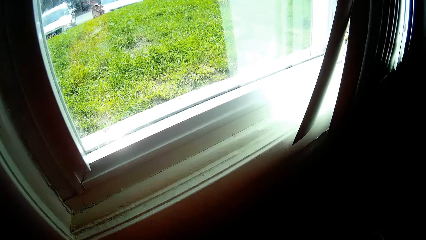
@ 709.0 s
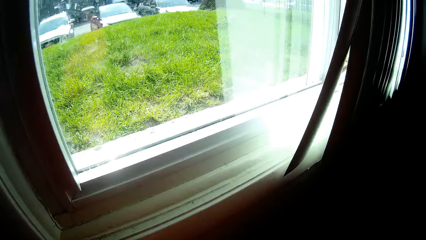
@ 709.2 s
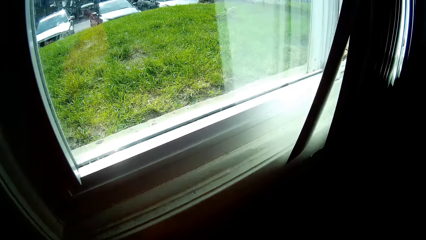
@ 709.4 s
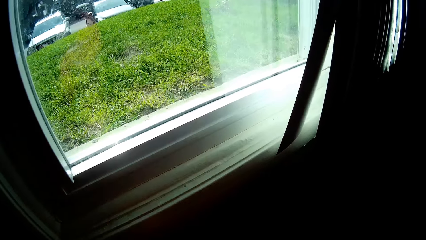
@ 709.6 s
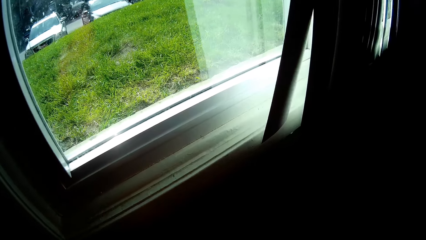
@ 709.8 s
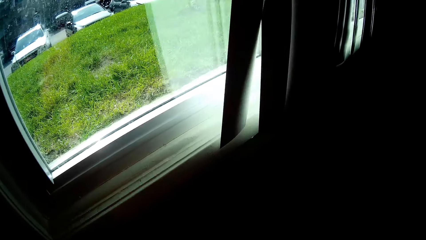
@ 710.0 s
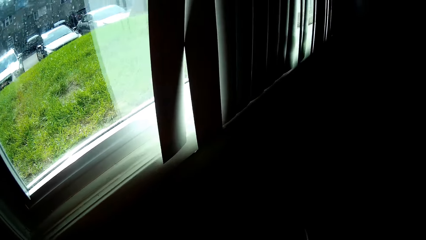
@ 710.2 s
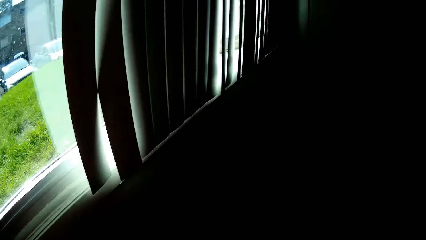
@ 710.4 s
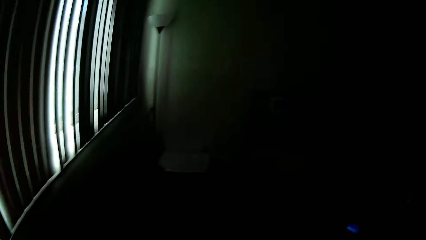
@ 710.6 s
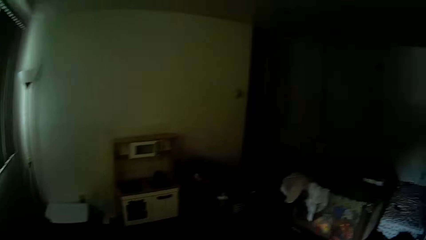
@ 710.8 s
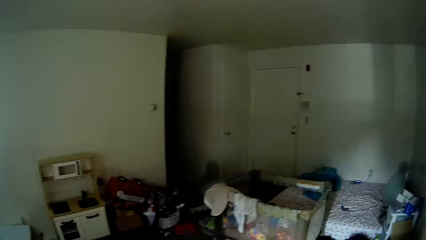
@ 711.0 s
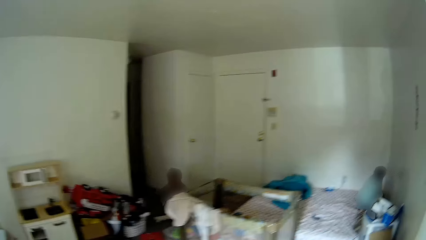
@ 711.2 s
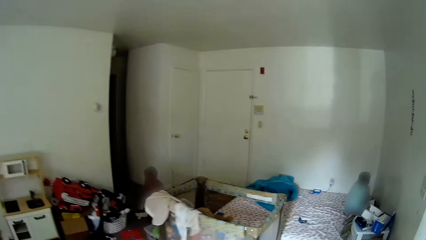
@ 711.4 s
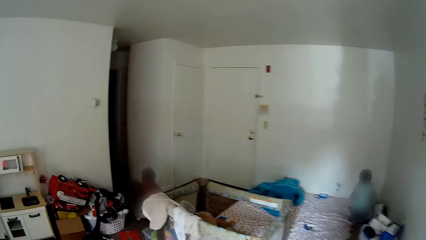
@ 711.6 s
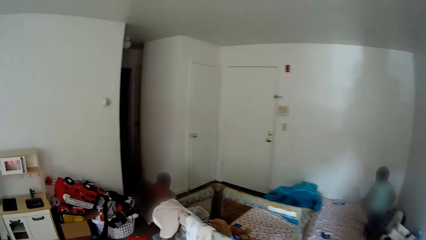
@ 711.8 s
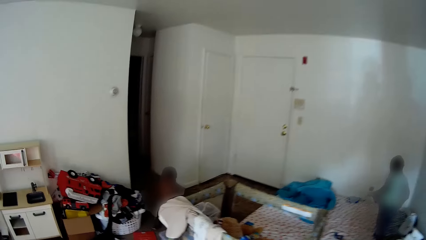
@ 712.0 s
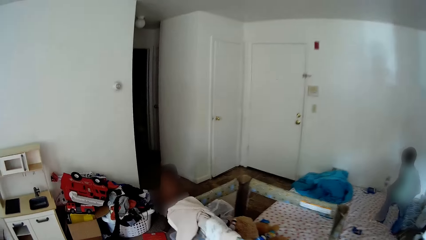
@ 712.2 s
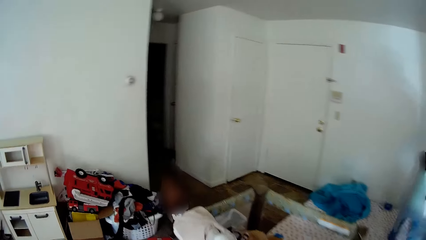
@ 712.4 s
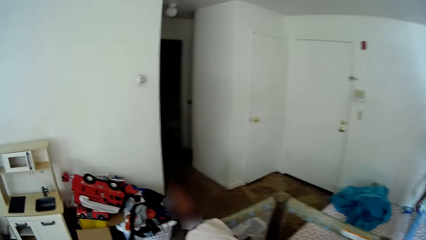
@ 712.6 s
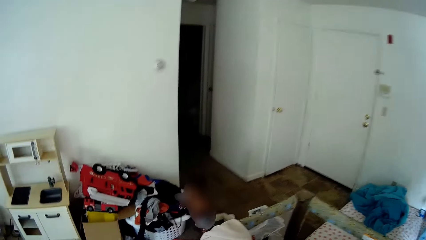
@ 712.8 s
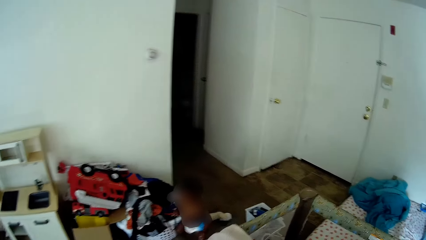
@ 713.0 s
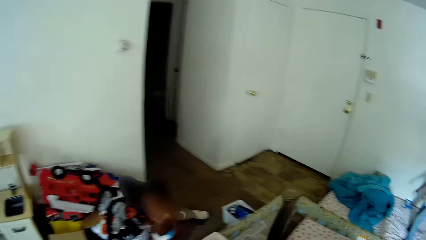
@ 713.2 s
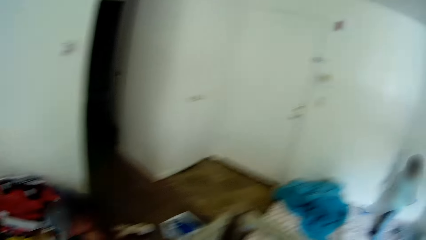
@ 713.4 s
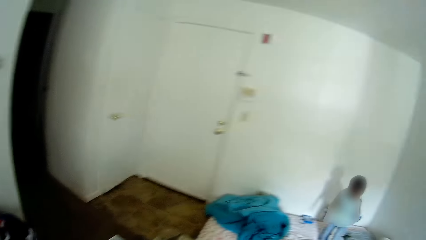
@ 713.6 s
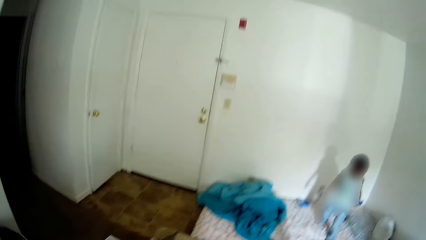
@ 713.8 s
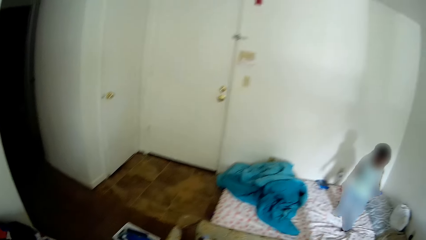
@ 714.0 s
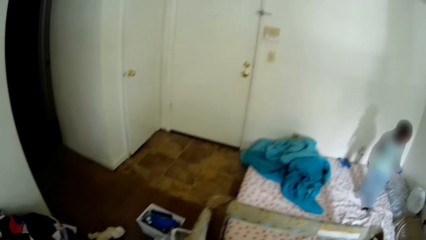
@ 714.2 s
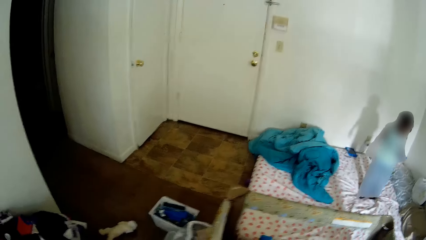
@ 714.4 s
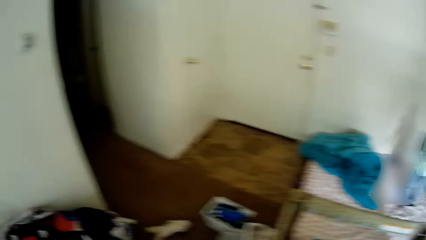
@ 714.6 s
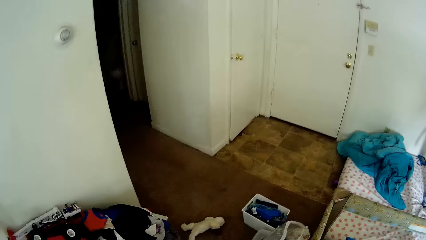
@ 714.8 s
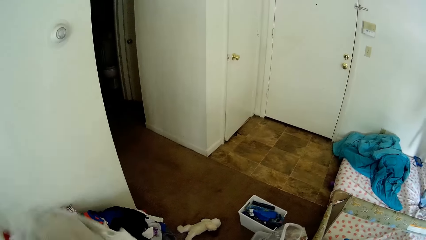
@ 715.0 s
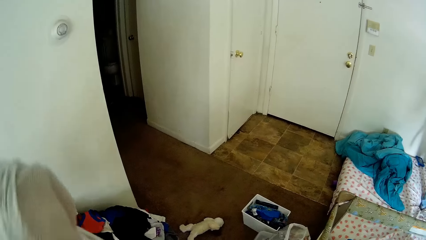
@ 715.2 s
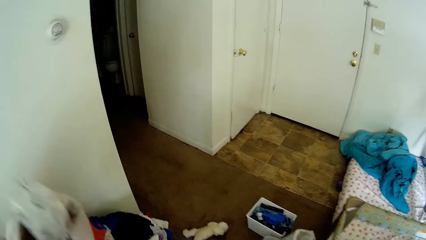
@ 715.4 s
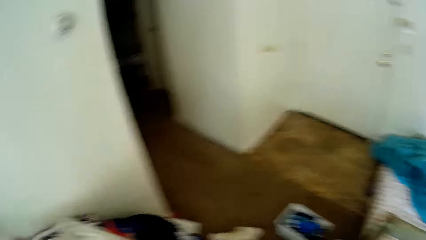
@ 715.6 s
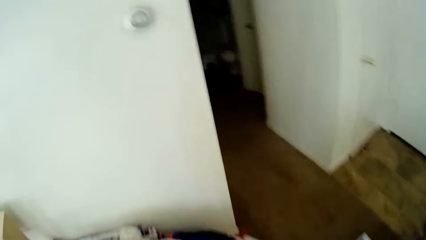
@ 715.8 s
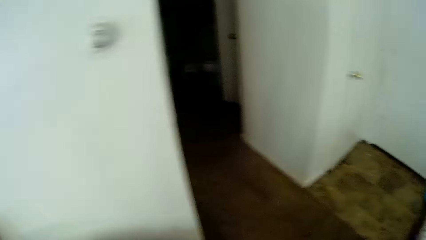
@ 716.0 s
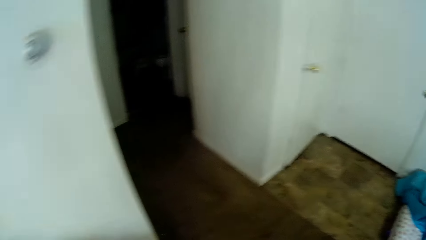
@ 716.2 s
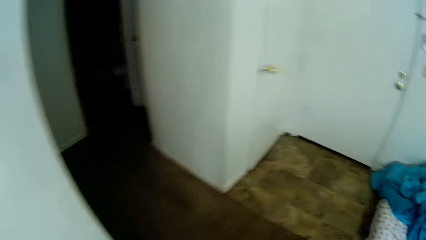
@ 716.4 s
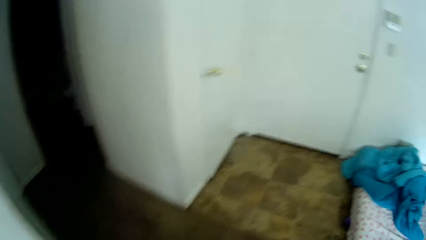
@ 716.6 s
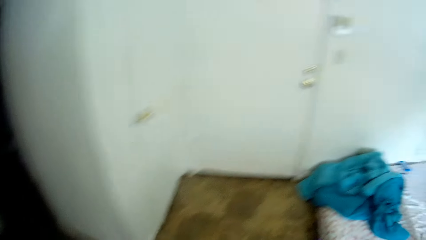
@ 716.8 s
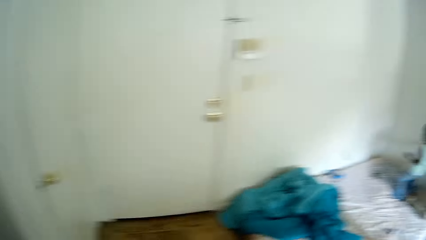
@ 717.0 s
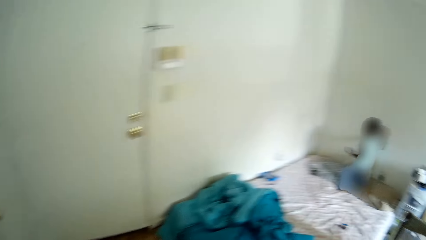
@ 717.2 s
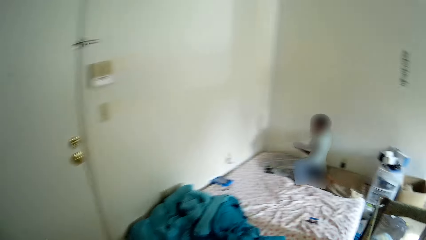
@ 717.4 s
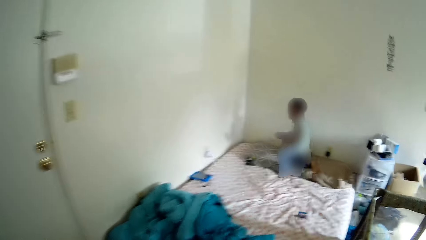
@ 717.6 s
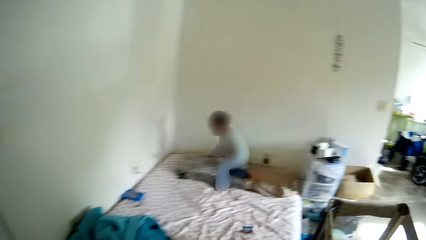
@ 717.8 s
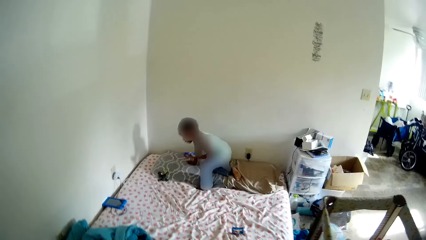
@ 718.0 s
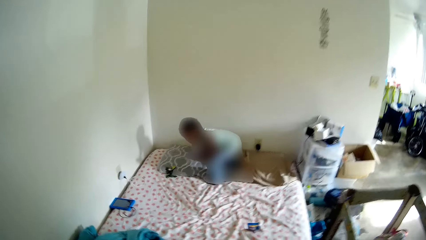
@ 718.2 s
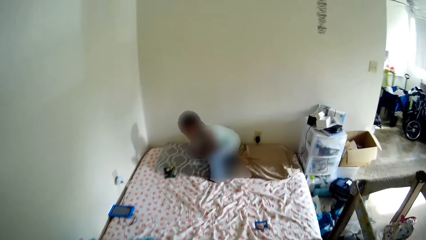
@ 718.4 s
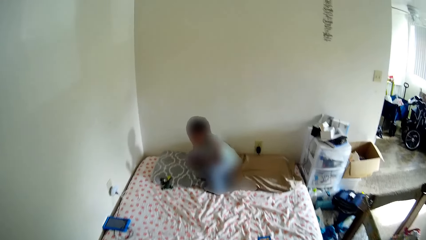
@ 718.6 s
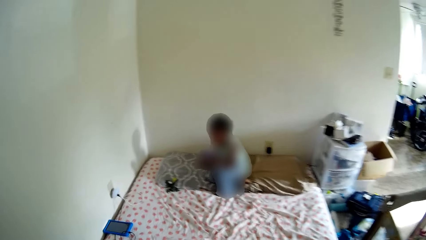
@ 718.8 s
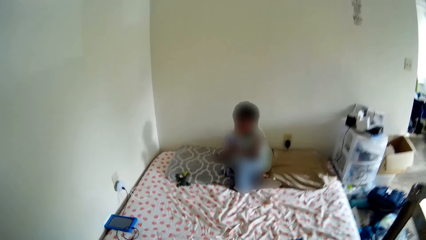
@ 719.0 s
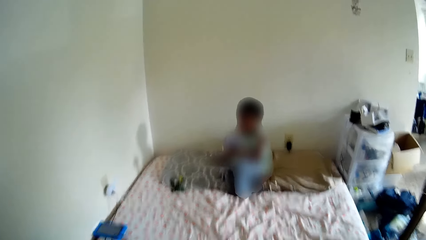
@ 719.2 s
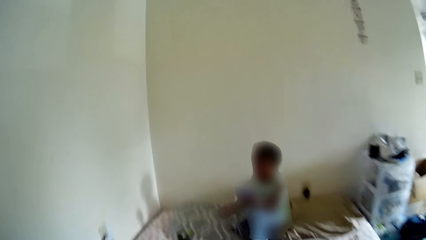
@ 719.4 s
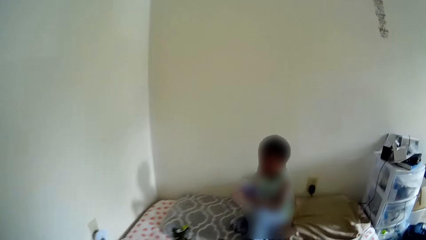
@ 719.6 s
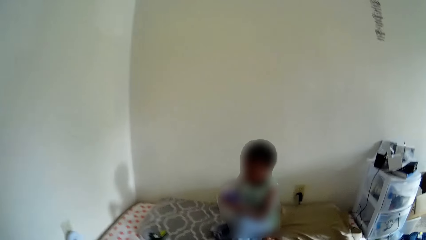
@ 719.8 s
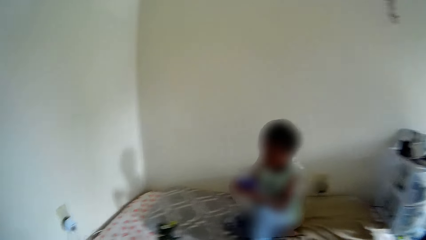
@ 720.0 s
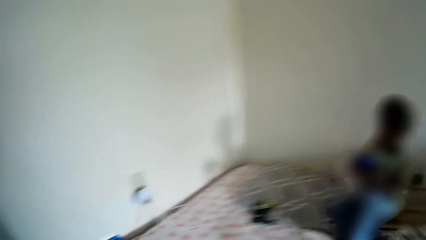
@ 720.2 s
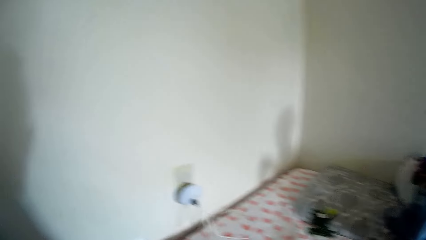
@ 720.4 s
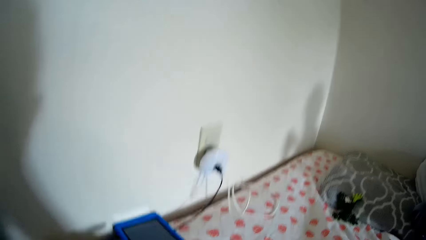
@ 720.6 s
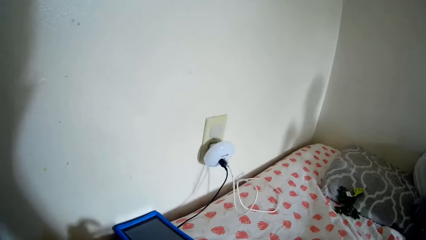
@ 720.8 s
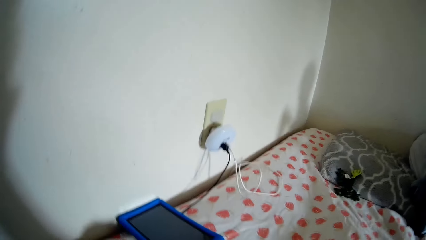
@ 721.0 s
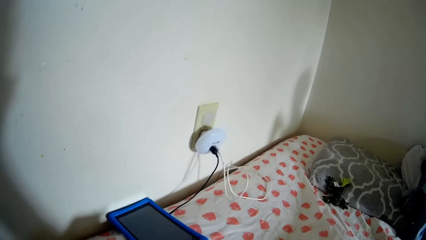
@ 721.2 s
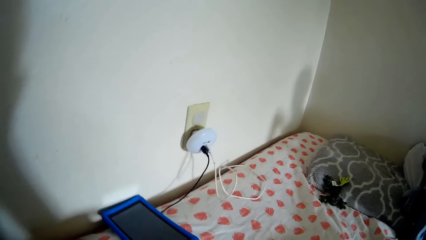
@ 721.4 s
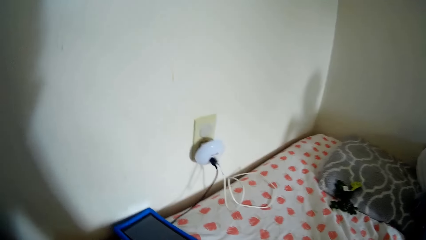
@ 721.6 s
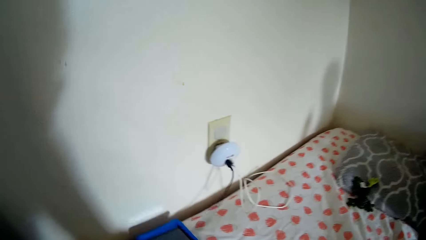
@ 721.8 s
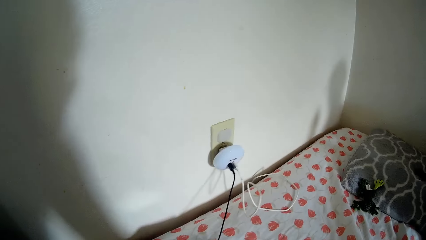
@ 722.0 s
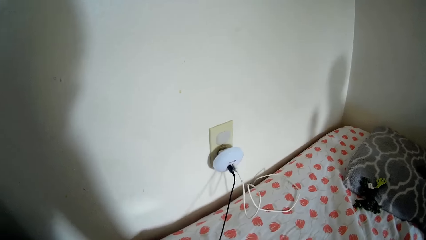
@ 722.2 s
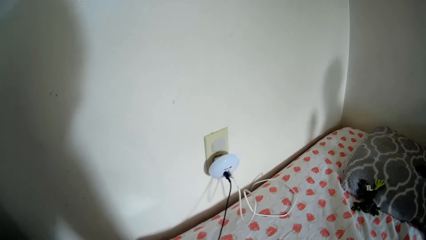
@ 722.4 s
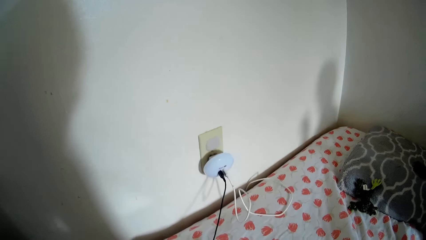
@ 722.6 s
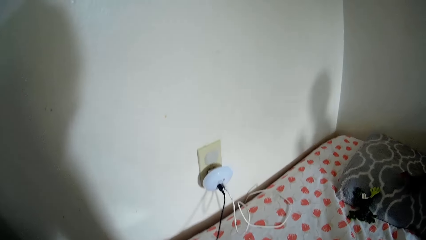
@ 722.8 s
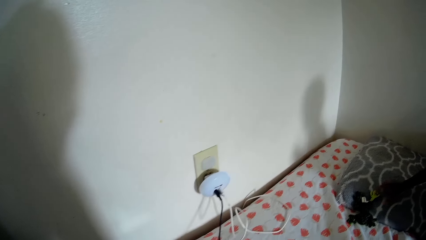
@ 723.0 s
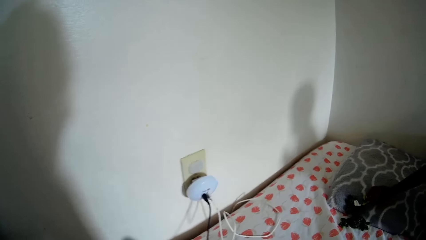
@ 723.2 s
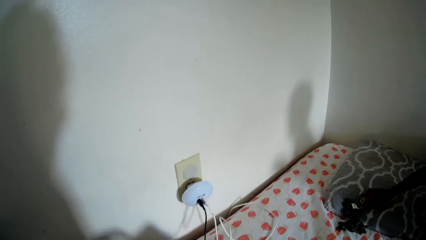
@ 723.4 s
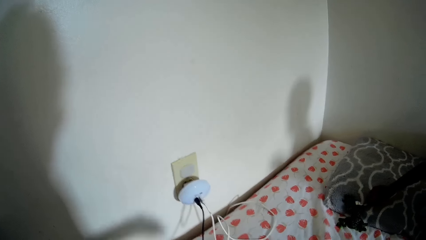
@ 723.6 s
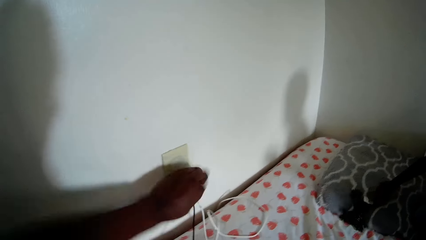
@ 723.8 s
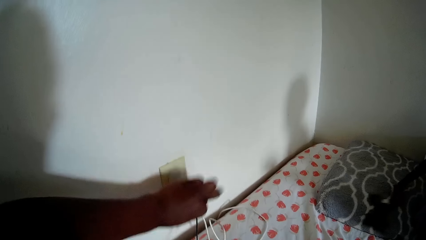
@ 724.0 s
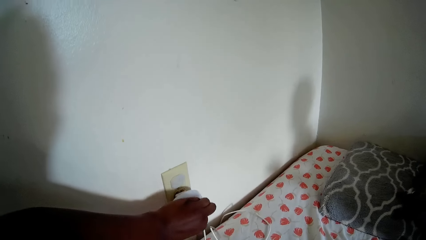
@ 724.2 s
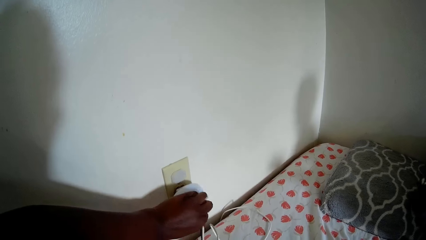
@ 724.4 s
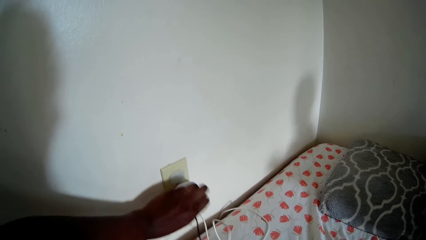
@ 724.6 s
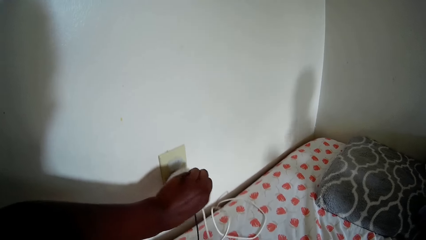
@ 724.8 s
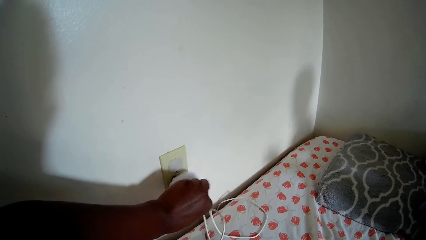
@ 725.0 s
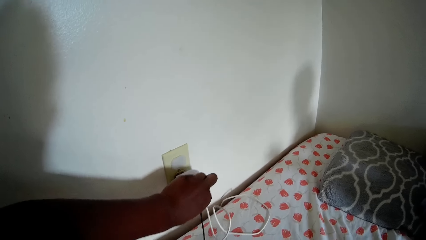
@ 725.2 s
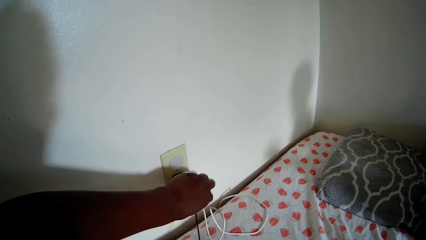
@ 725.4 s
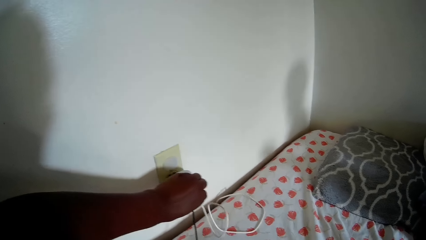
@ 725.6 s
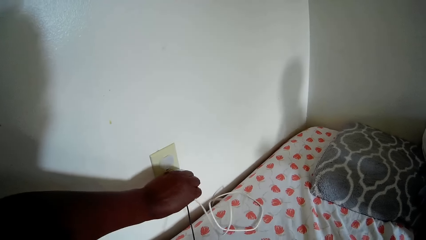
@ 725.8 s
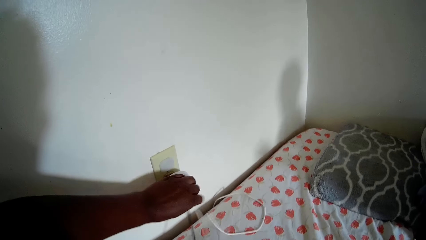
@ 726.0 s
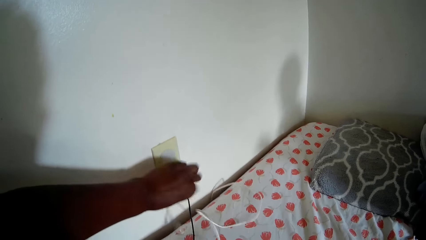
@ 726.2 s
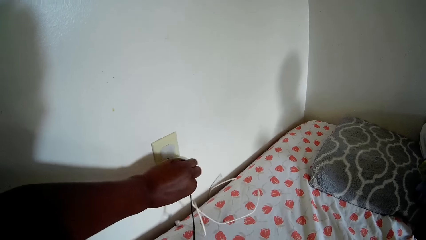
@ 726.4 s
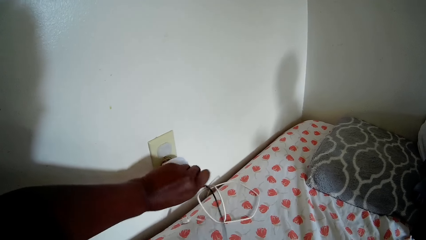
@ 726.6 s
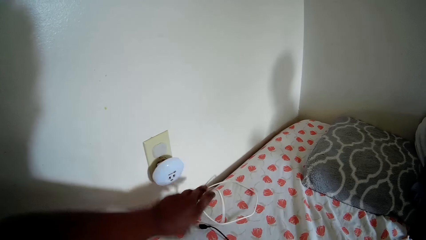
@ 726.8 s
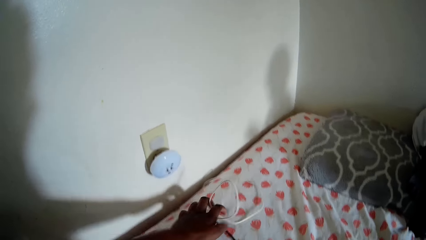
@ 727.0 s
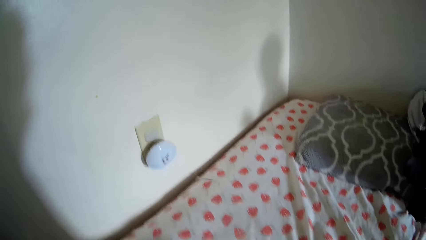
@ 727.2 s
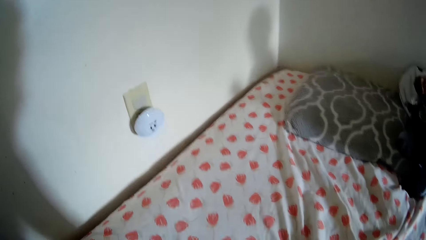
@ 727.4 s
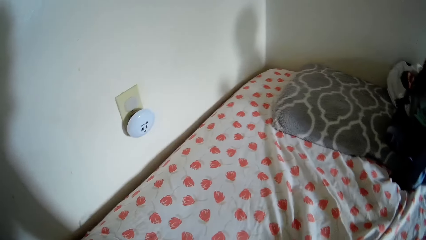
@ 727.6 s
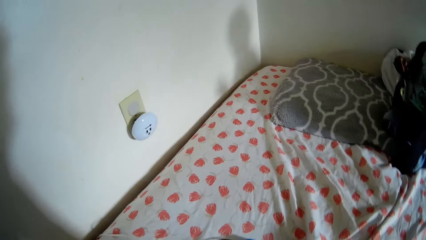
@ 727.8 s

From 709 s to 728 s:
The camera wearer walks around. She interacts with the boy. She throws down a cloth and walks around. The boy sits on the bed. The camera wearer picks up a phone. She removes a white and a black USB cord from a charger with her left hand. She unplugs the charger.
